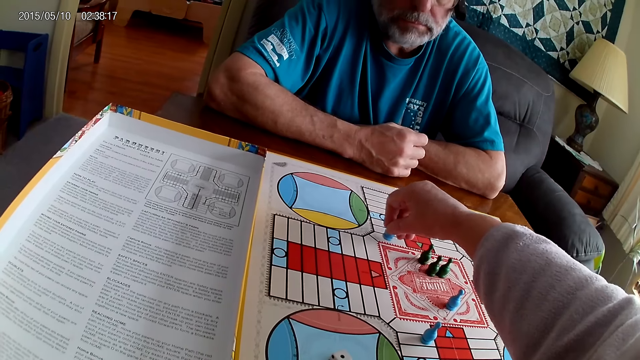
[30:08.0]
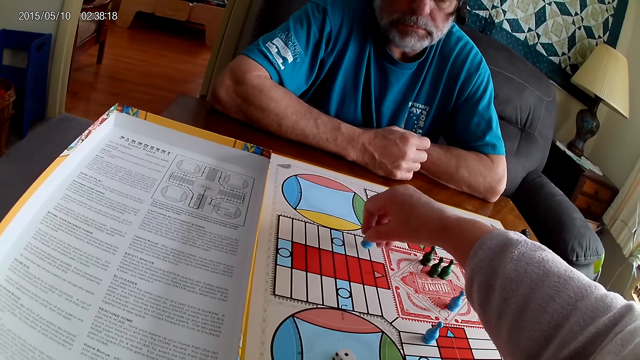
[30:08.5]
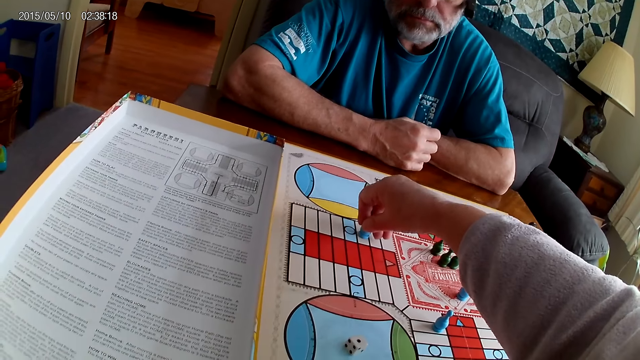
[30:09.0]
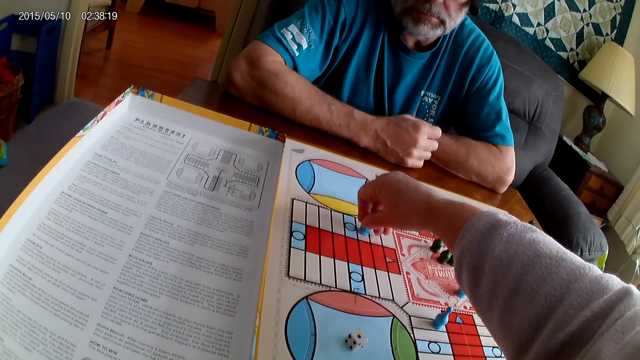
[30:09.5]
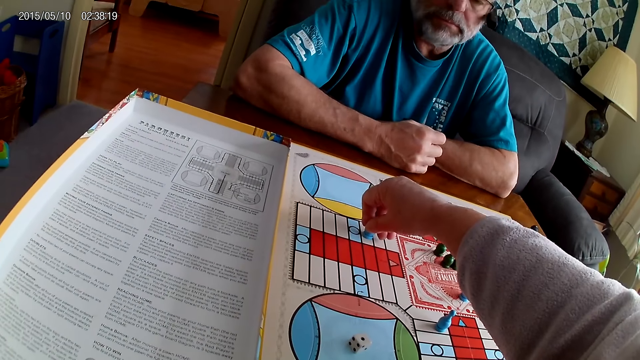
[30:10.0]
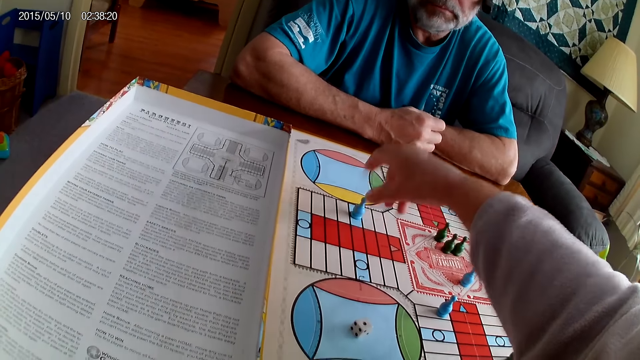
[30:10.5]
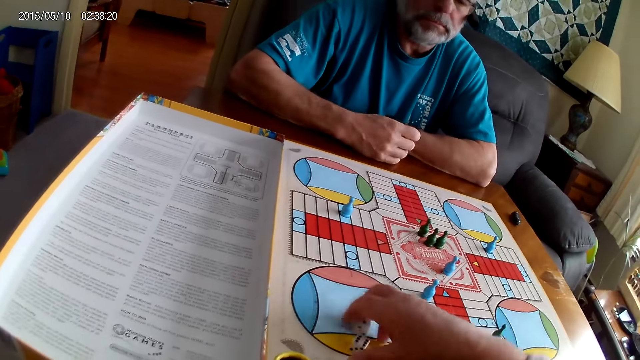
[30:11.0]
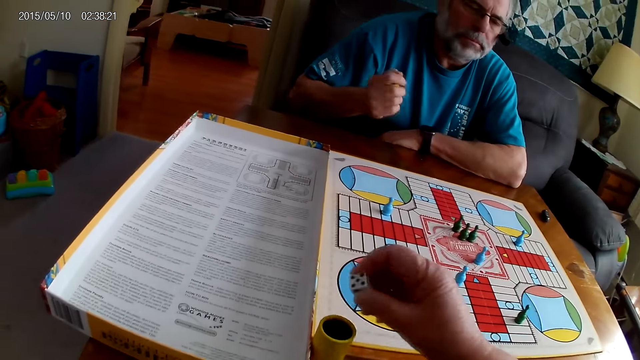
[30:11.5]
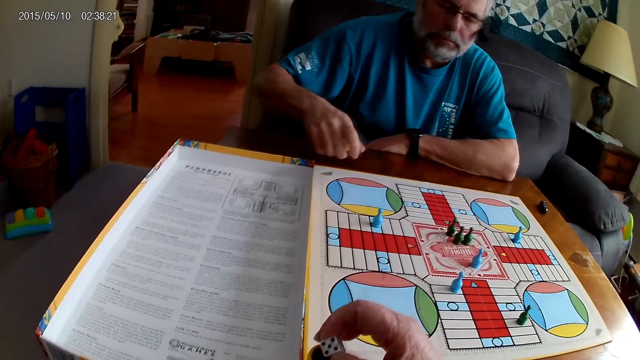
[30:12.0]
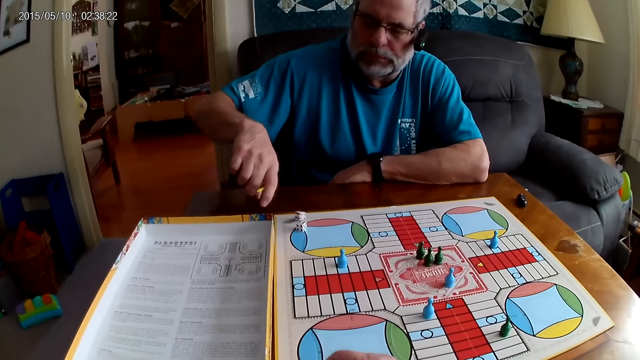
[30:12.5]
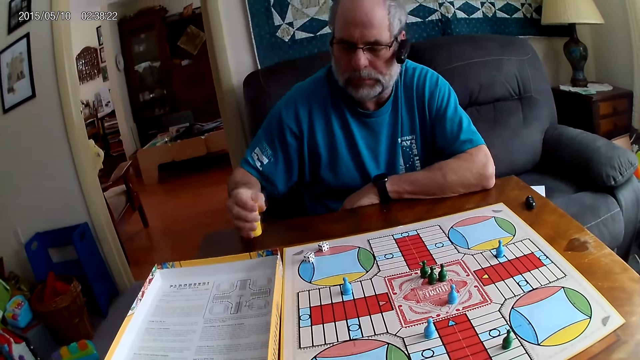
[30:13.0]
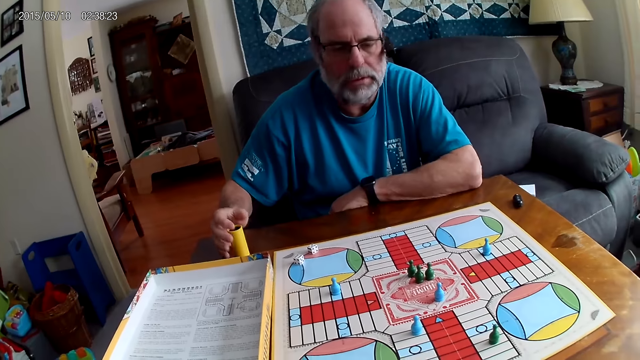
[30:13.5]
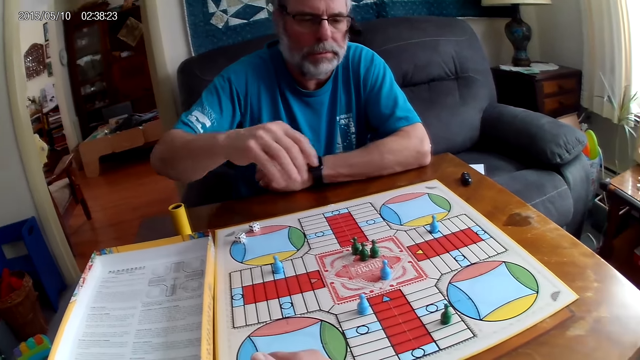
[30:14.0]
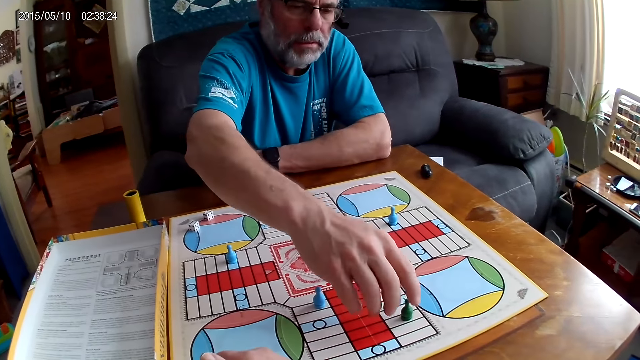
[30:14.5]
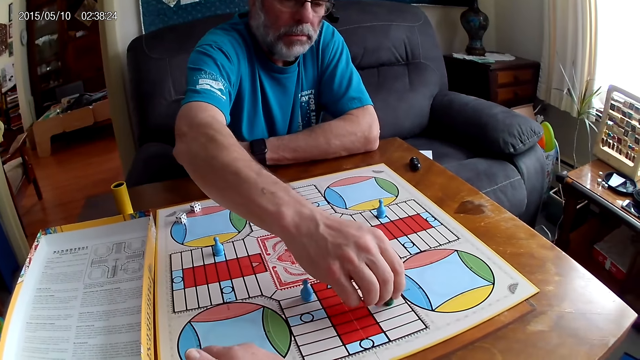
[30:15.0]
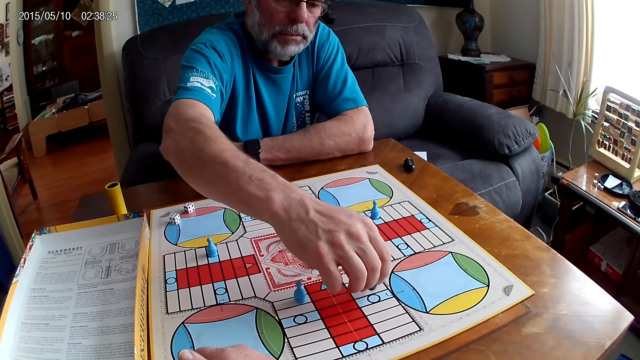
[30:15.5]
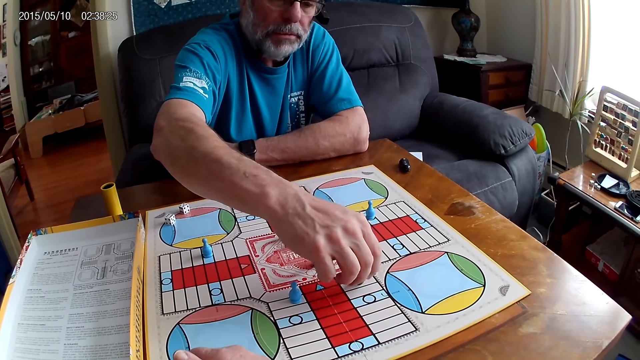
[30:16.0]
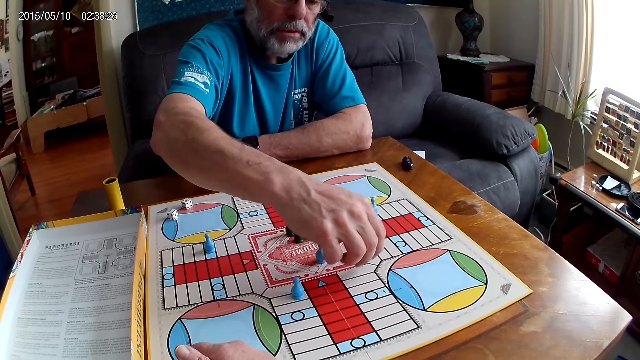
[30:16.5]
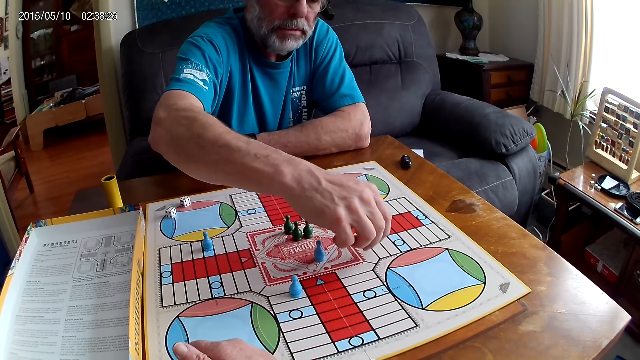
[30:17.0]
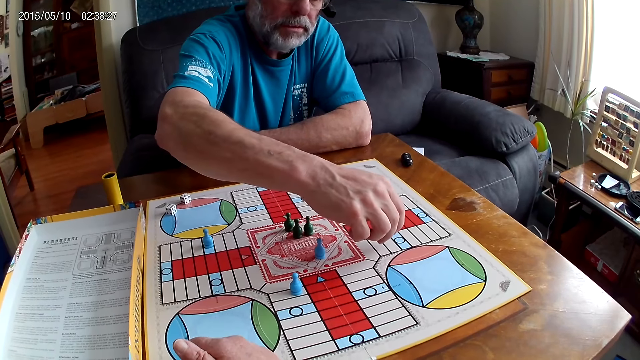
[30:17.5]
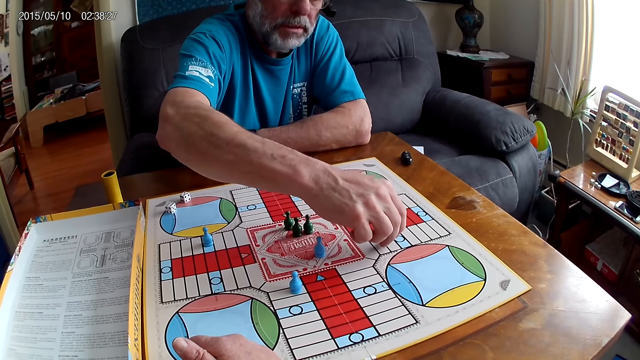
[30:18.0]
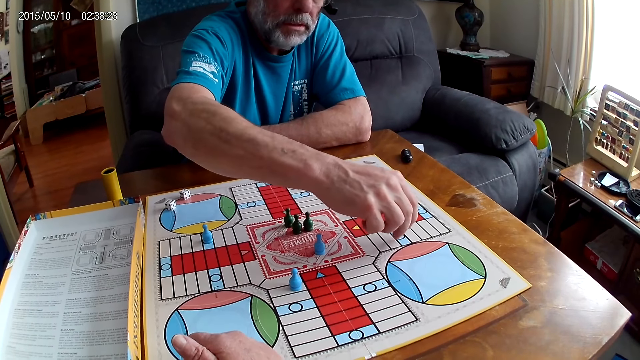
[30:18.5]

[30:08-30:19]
The camera wearer picks two dice from the Ludo board with his right hand. A man shuffles the two dice with a small container or dice cup in his right hand. The camera wearer puts them in the small container with his right hand. The man pours the dice from the small container on the table with his right hand. The camera wearer puts the dice cup aside. The man places the small container on the table with his left hand and moves the green pawn through 11 cells on the Ludo board with his right hand.

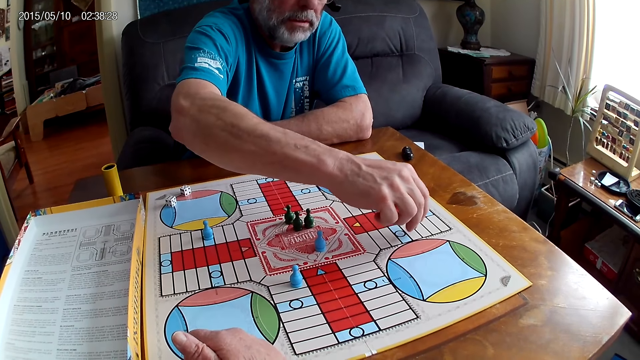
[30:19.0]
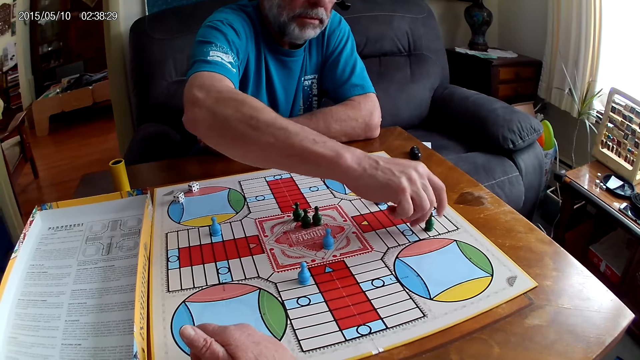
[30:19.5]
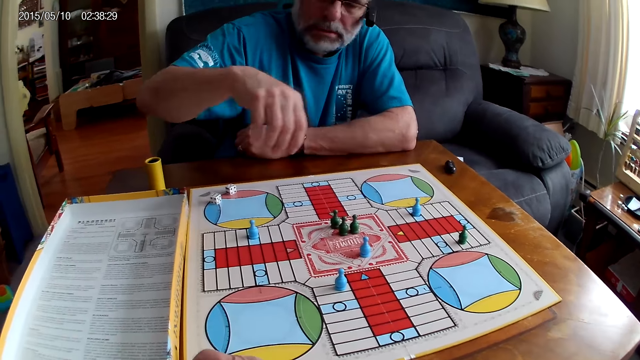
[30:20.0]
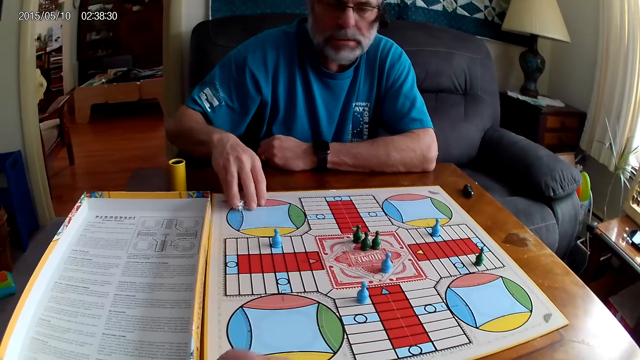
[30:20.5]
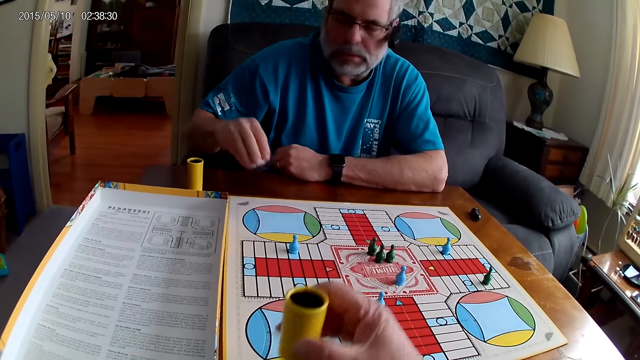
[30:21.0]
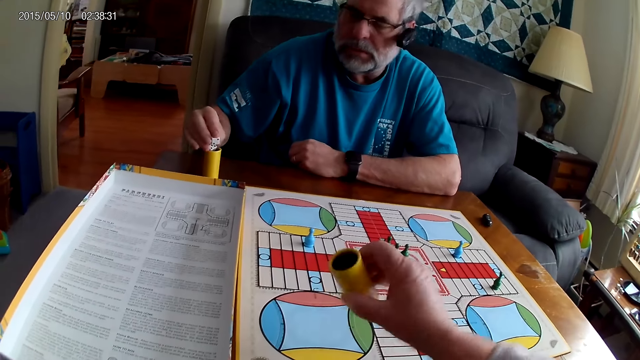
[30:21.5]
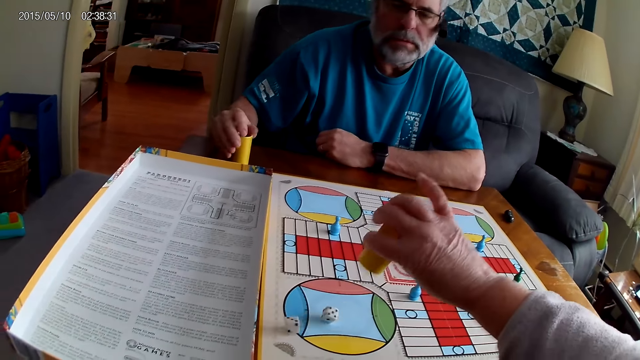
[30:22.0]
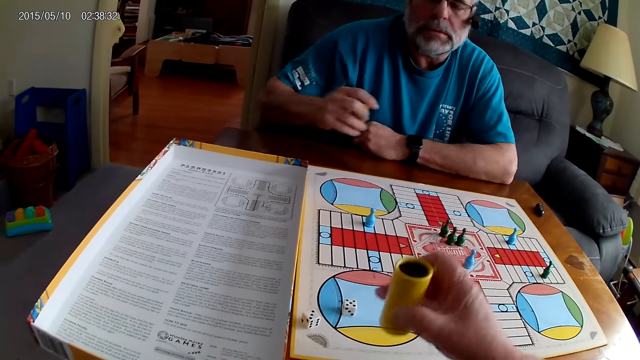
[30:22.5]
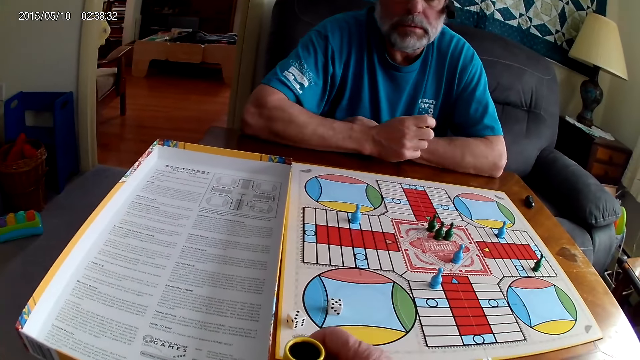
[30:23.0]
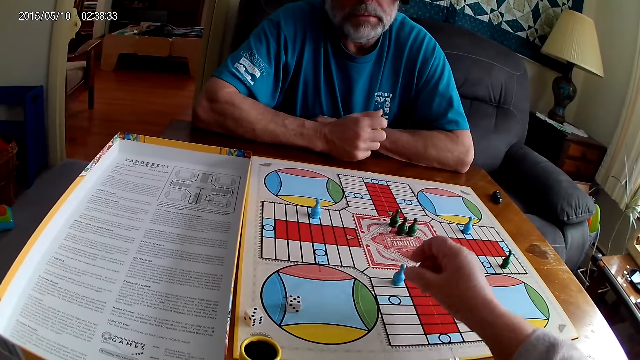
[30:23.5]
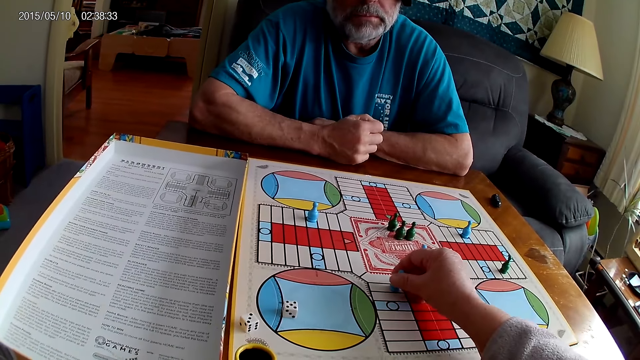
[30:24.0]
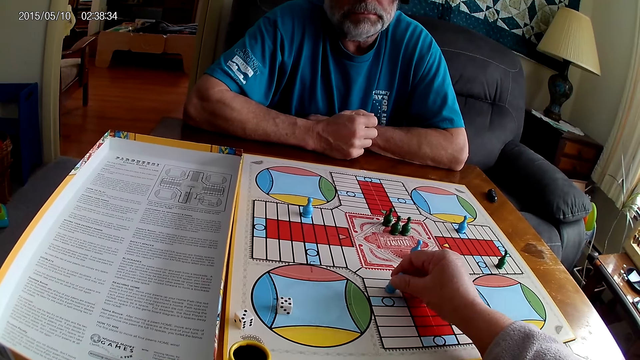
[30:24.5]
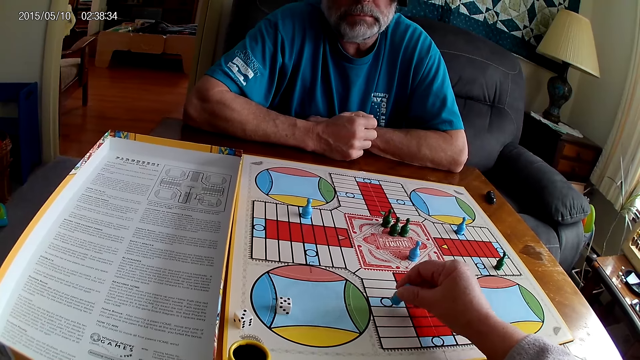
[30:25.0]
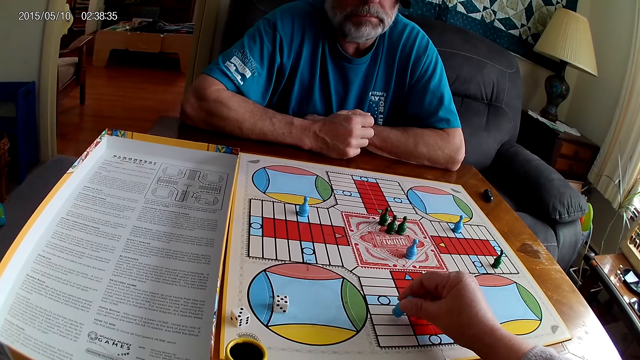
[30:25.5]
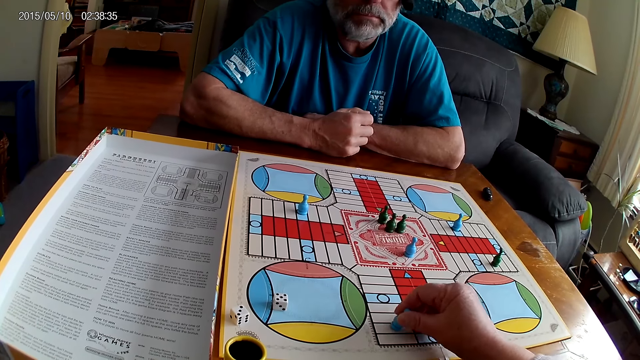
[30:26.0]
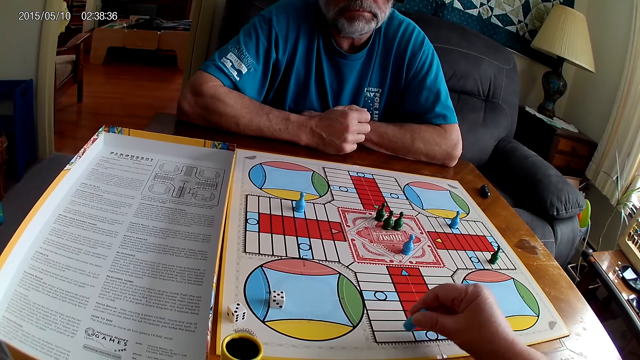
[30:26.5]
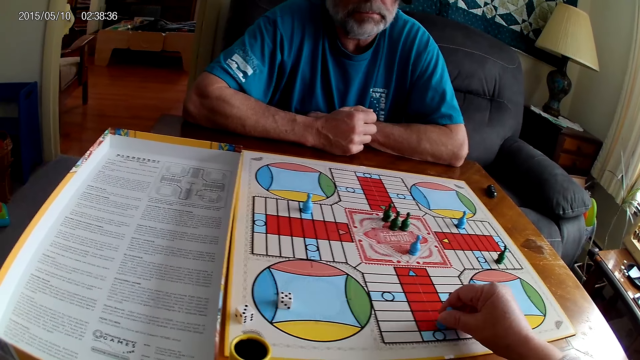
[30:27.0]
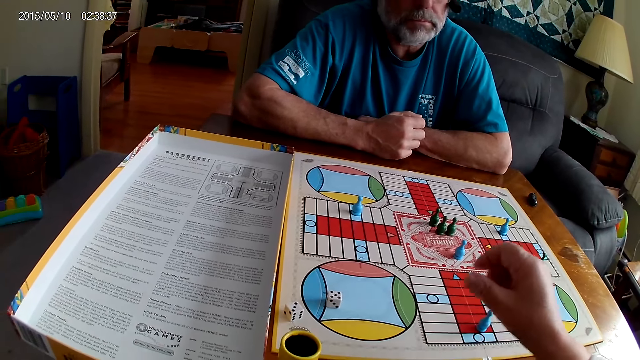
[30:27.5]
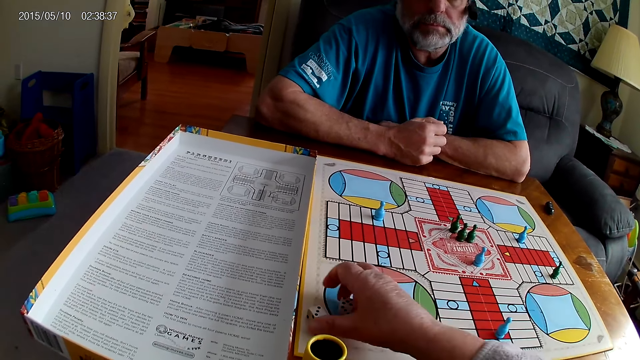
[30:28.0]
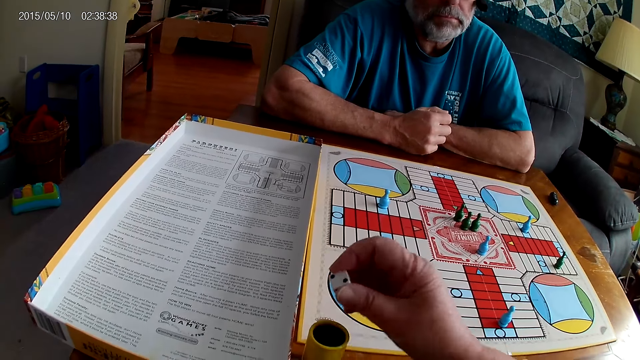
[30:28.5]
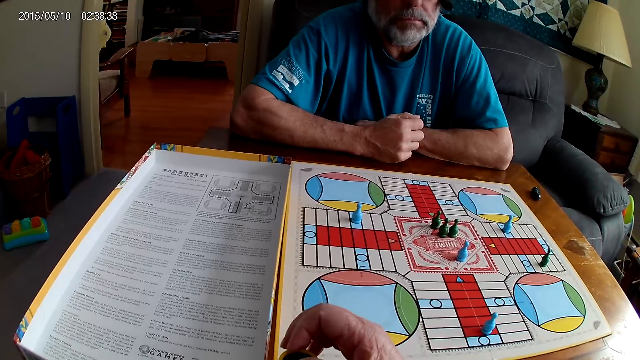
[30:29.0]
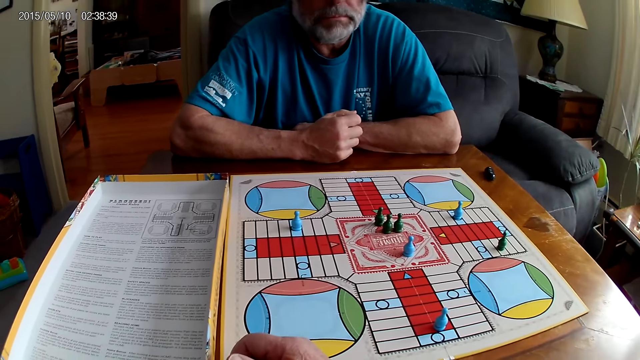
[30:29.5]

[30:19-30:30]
The camera wearer shuffles two dice with a small container or dice cup in his right hand. A man picks up the two dice with his right hand. The camera wearer pours the dice from the small container on the Ludo board with his right hand. The man puts them in the small container with his right hand. The man picks the small container with his right hand and holds the dice cup. The camera wearer places the dice cup aside. He moves a blue pawn through 8 cells on the Ludo board with his right hand. He picks two dice from the Ludo board with his right hand and puts them in the small container with his right hand.
